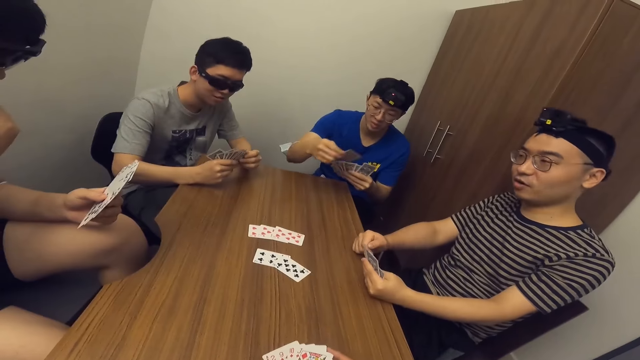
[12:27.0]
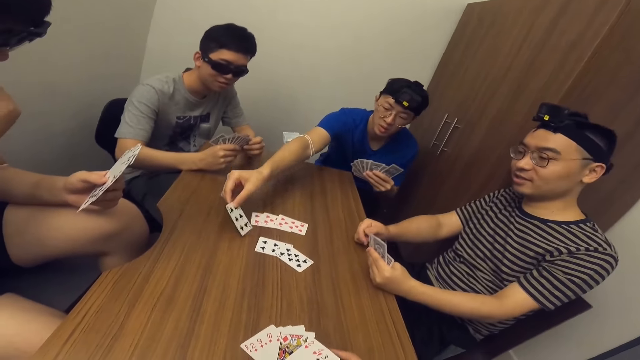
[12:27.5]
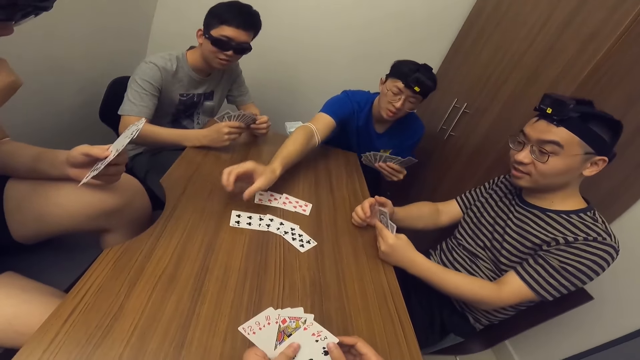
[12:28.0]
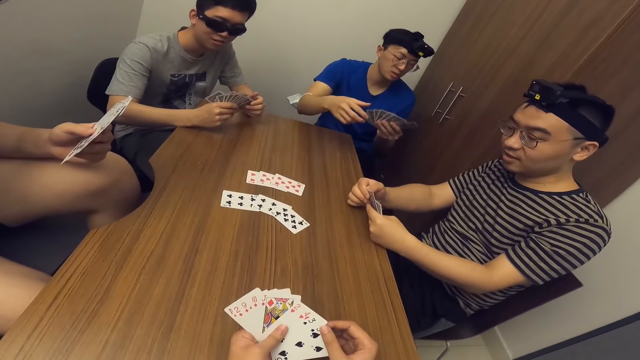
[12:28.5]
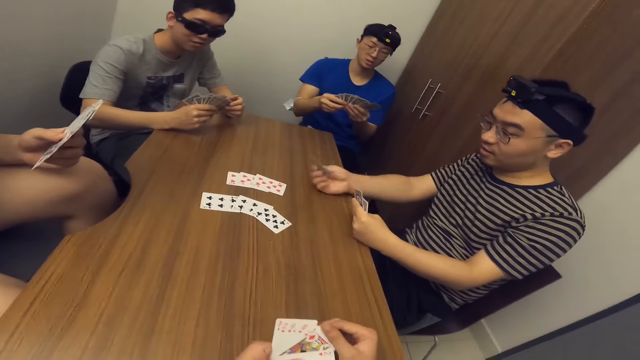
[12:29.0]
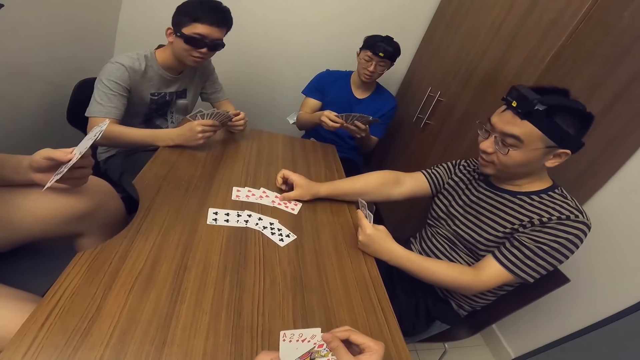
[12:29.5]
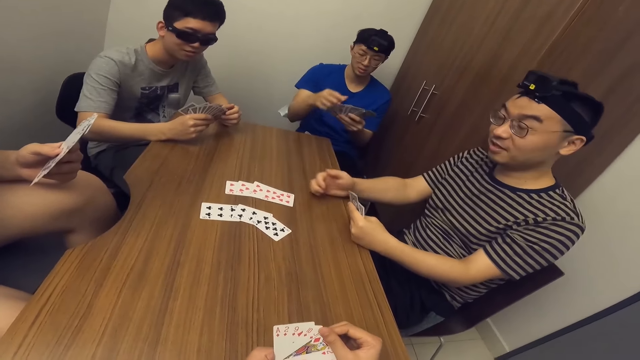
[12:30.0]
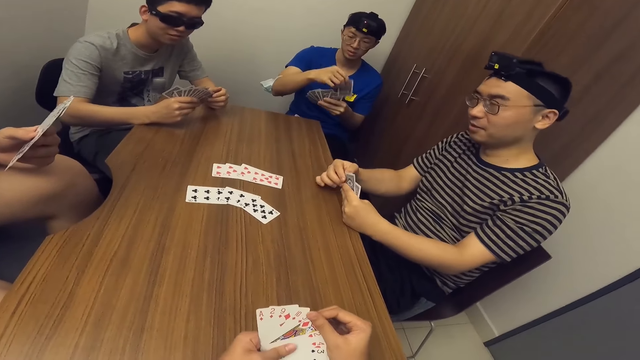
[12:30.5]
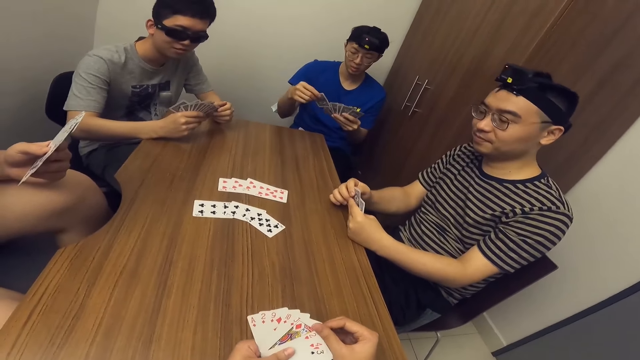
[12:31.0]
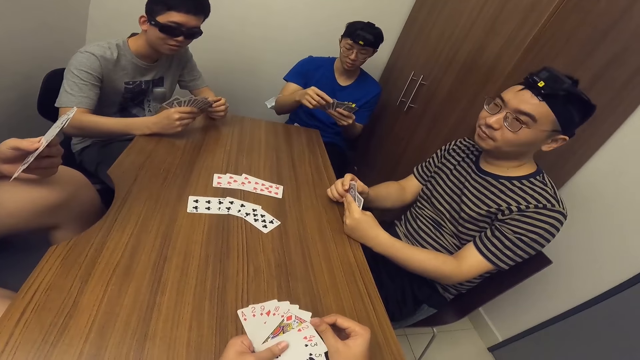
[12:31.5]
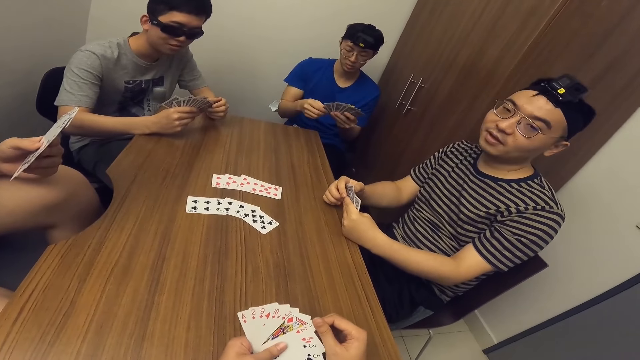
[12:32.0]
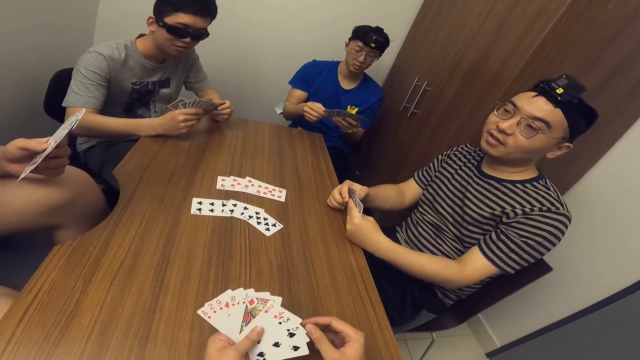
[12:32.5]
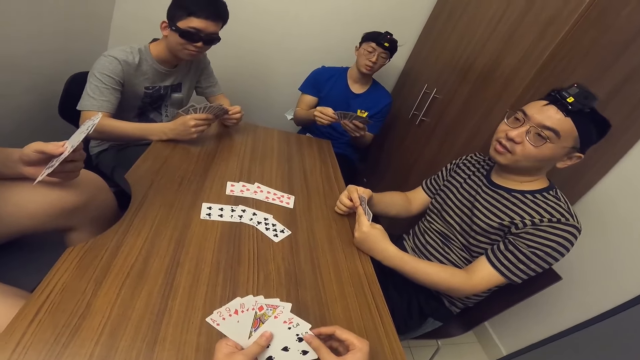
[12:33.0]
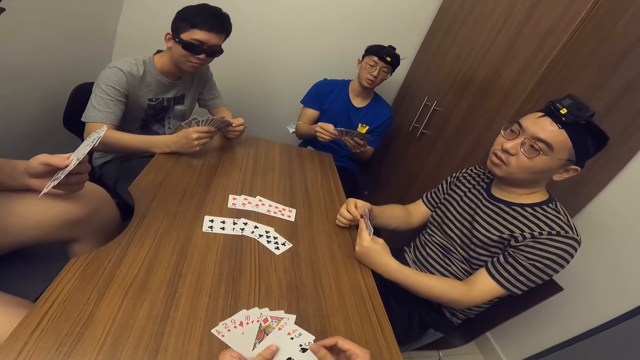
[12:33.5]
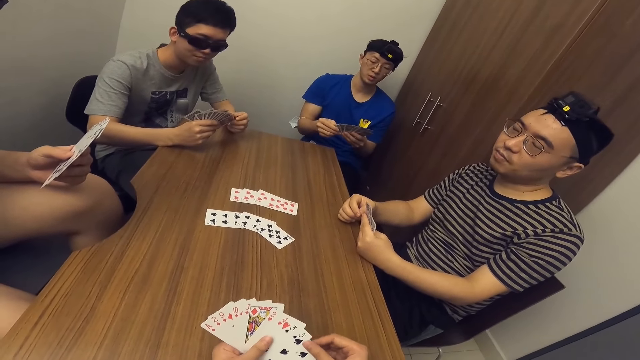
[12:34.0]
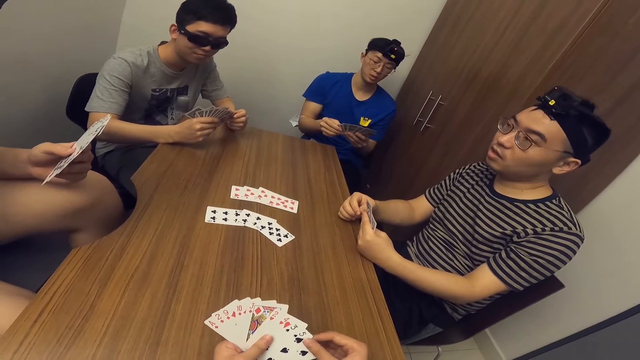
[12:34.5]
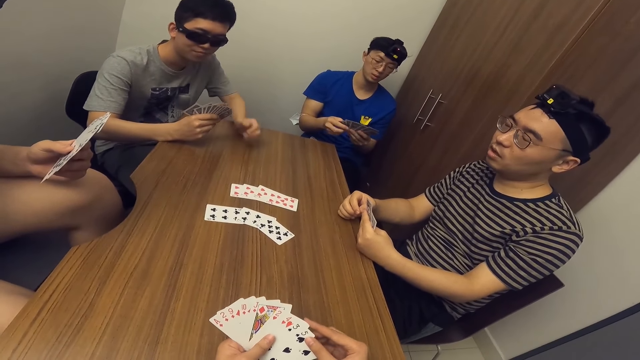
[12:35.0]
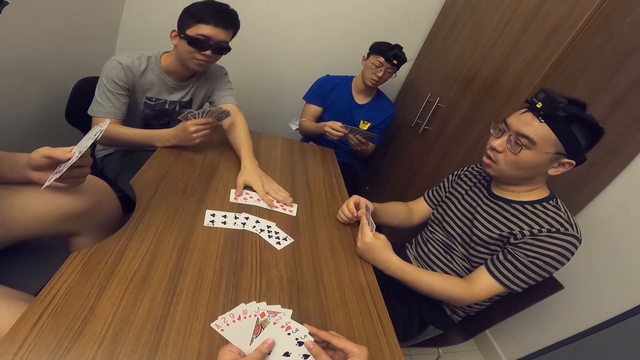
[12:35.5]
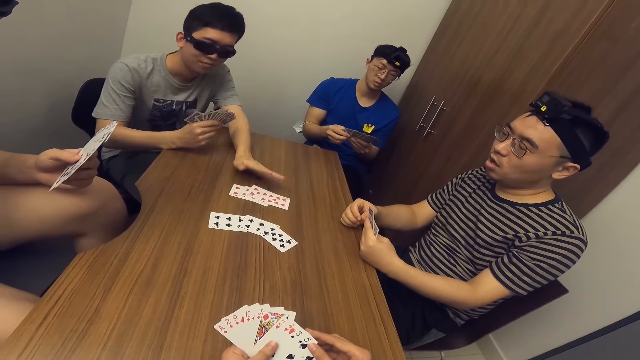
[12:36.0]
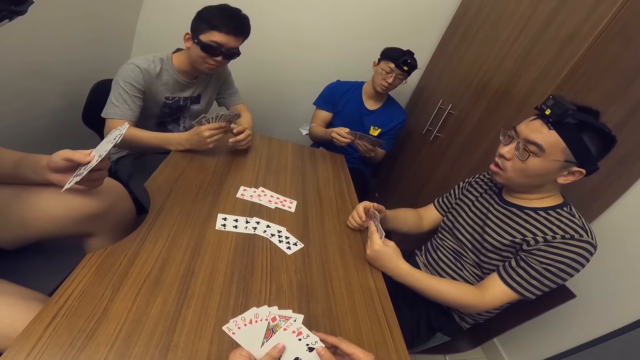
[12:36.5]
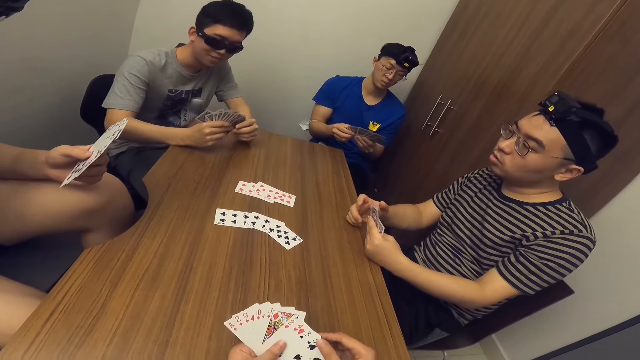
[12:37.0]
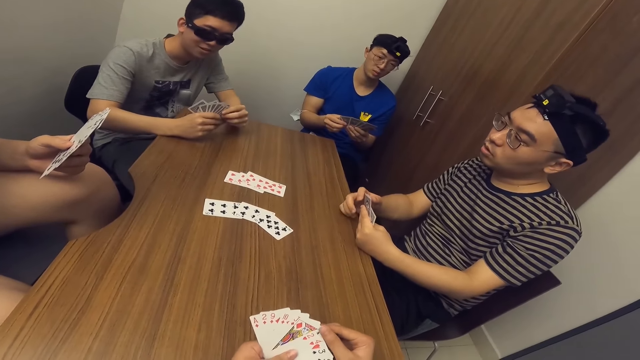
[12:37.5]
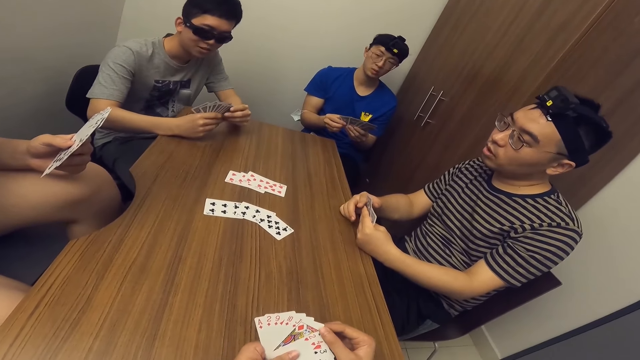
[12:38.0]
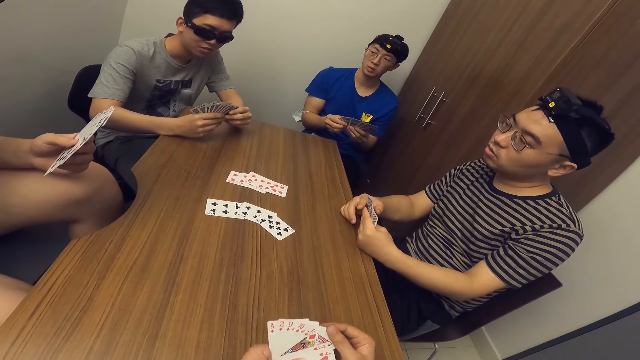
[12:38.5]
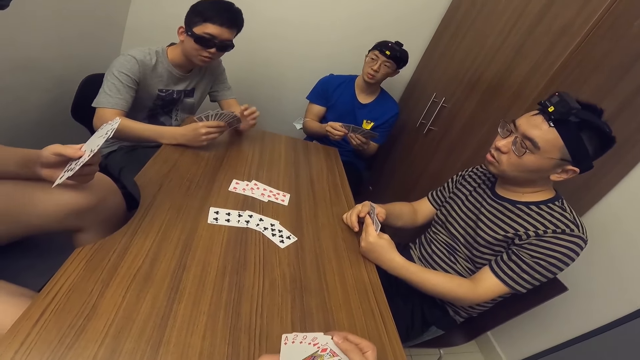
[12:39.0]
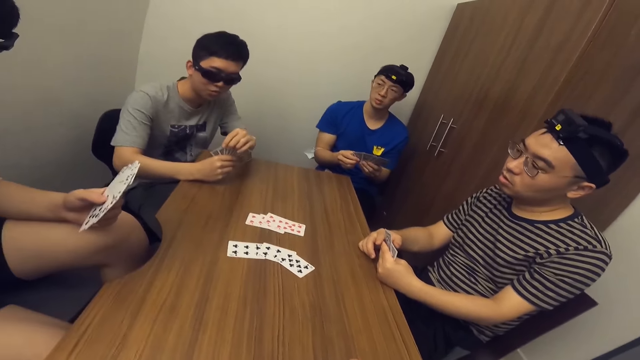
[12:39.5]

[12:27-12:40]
A man places a card on the table with his right hand. Another man places a card on the table with his right hand. A third man adjusts cards on the table with his left hand.

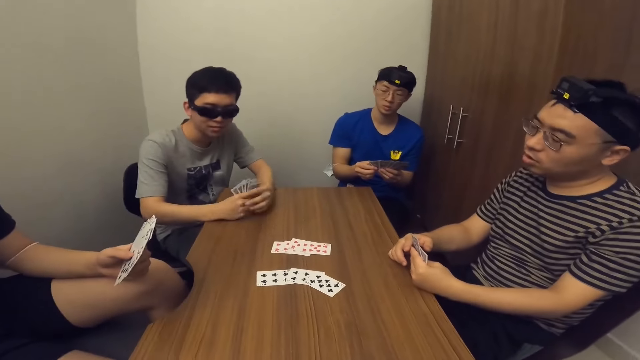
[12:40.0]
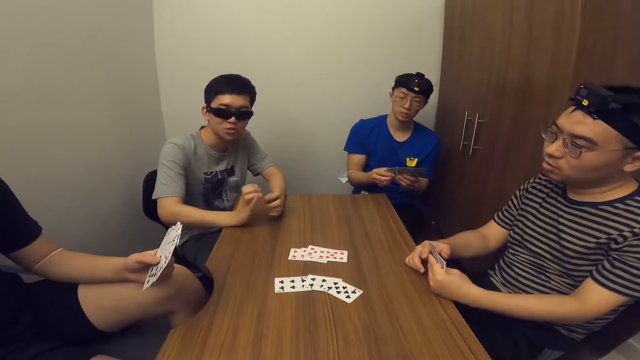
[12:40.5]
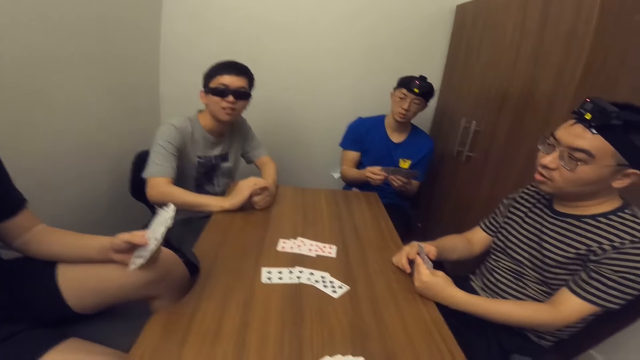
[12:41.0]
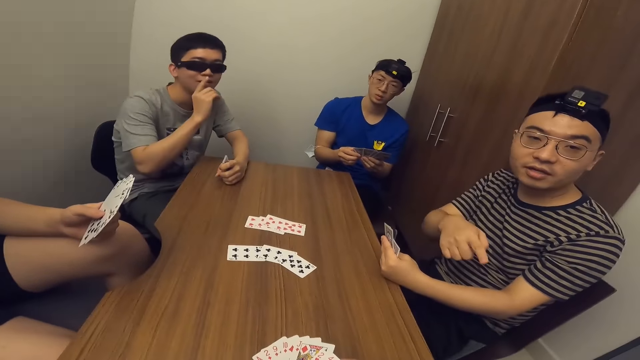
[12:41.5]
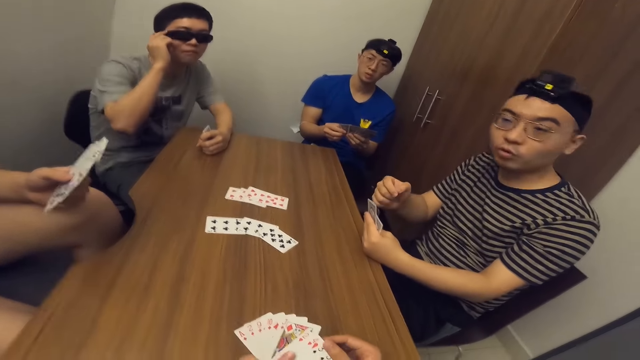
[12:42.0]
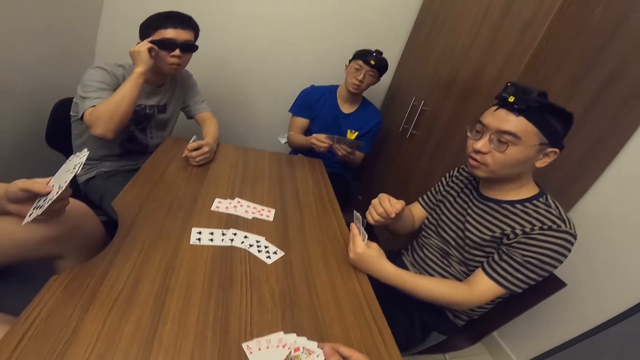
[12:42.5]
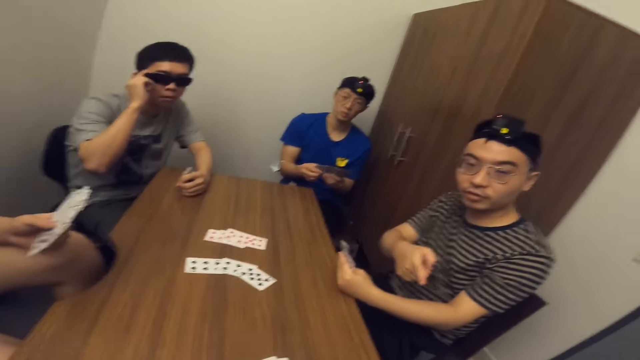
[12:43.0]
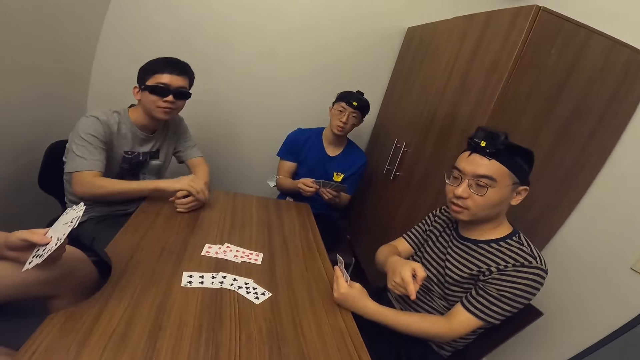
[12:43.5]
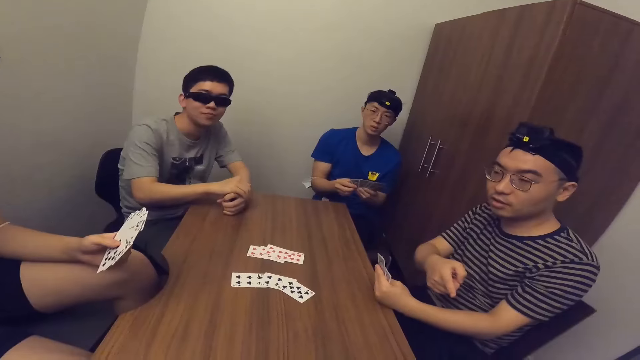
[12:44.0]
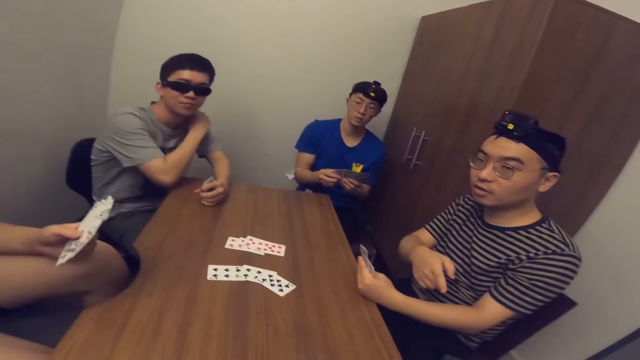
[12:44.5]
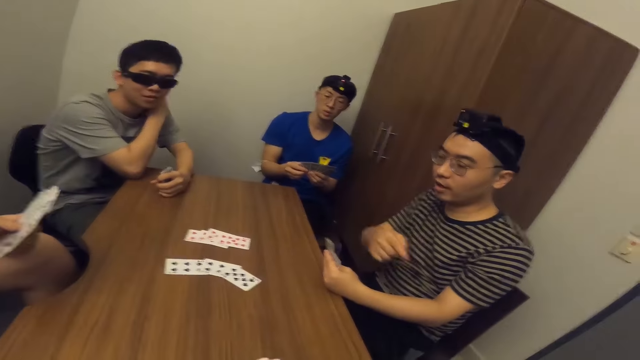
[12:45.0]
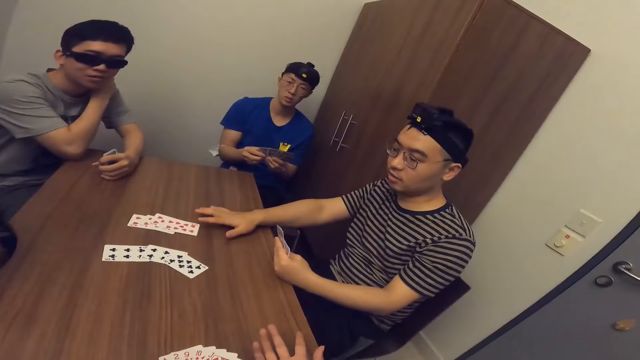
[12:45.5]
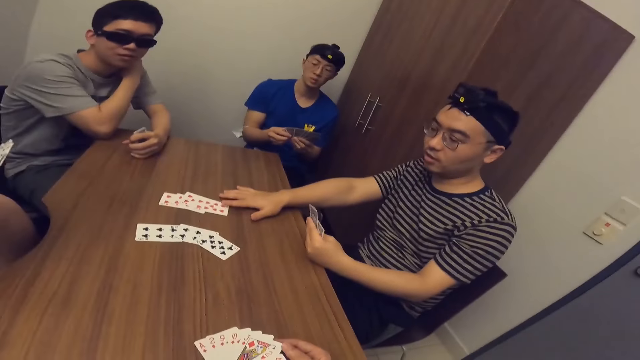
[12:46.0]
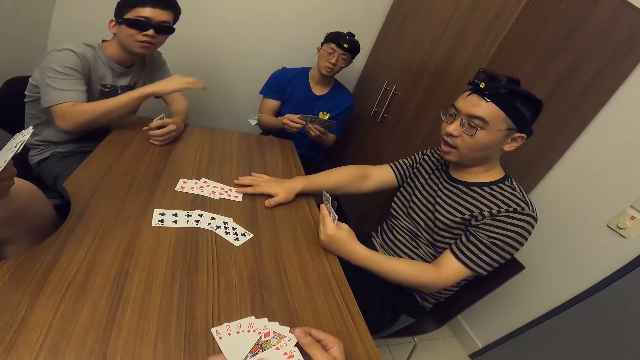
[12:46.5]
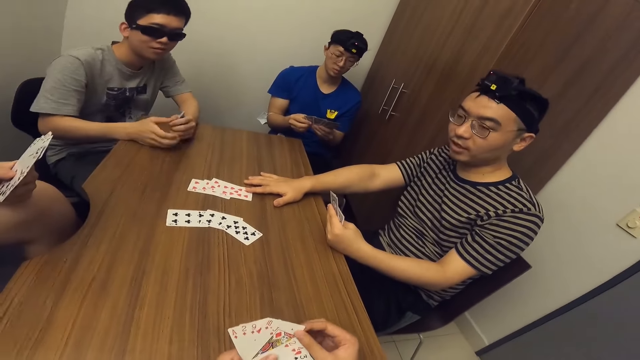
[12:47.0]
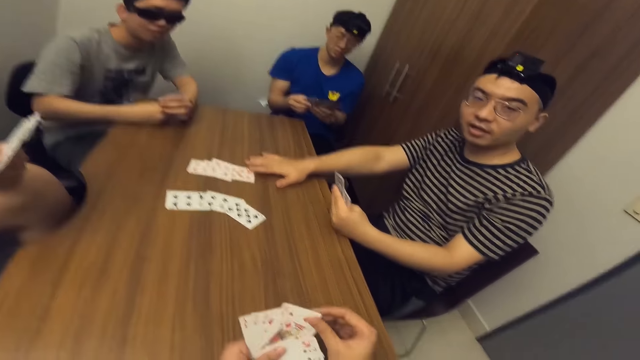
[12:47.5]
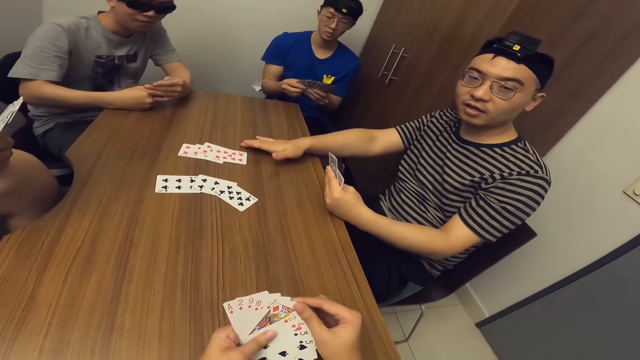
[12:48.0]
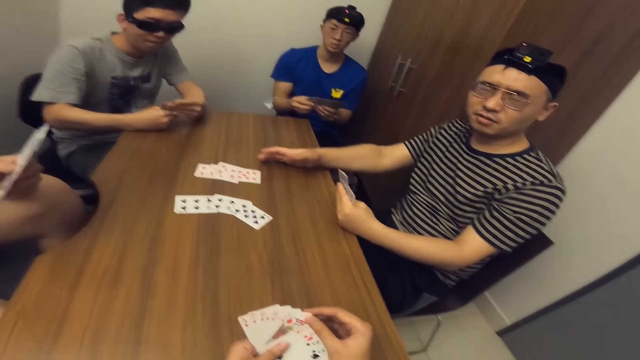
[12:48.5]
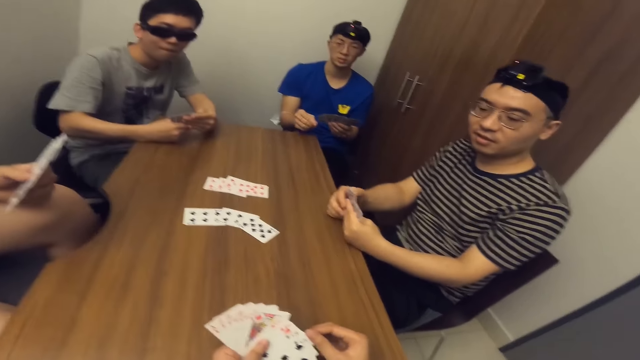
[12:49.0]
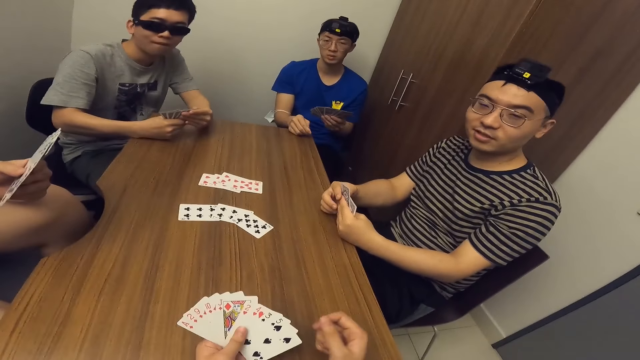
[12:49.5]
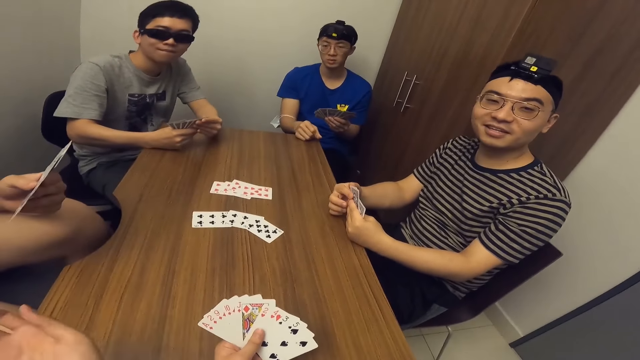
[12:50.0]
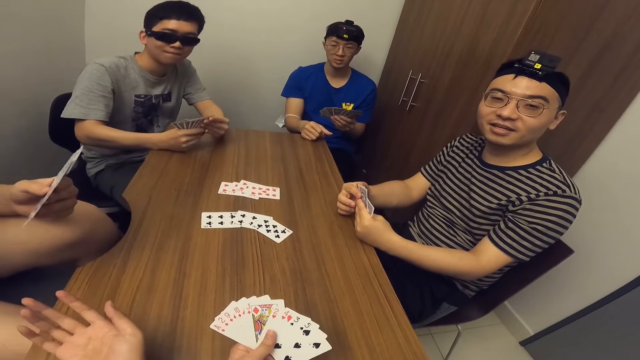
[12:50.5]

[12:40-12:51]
A man taps on a card on the table with his right hand.
